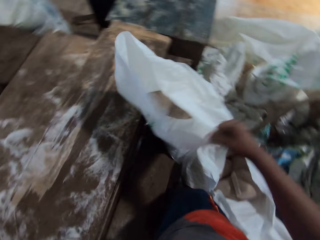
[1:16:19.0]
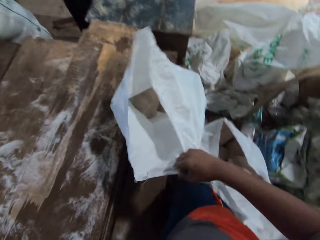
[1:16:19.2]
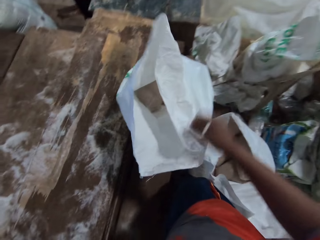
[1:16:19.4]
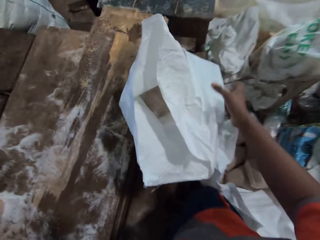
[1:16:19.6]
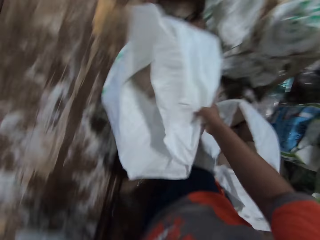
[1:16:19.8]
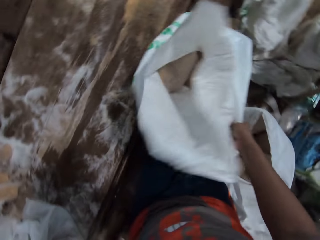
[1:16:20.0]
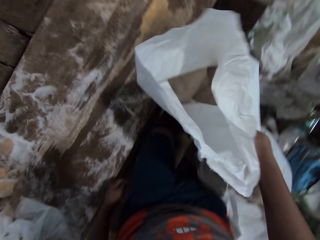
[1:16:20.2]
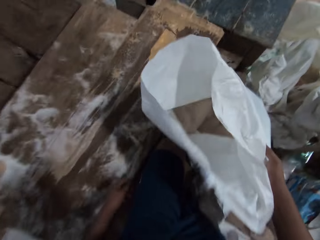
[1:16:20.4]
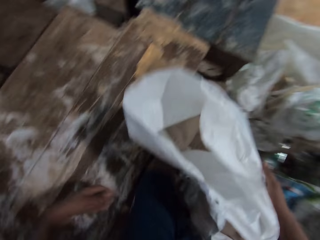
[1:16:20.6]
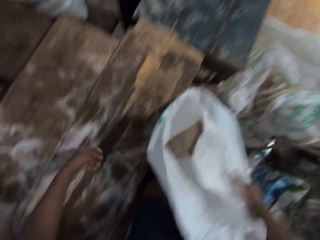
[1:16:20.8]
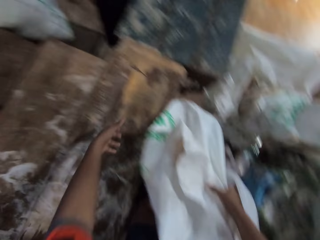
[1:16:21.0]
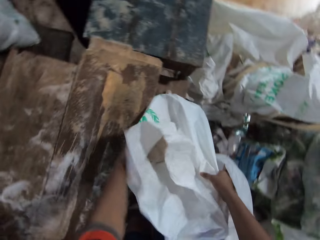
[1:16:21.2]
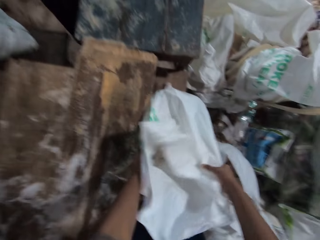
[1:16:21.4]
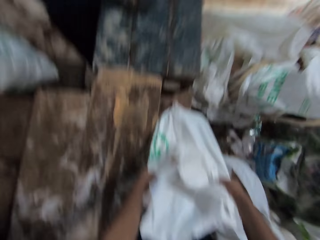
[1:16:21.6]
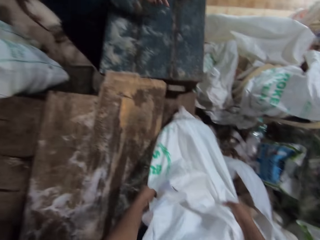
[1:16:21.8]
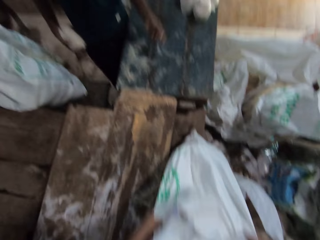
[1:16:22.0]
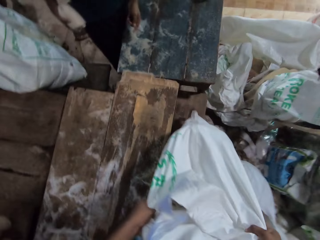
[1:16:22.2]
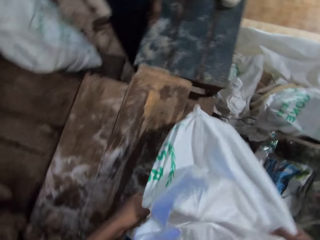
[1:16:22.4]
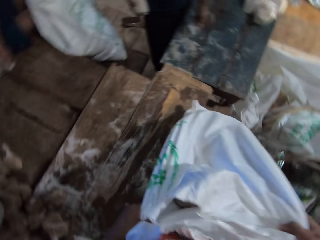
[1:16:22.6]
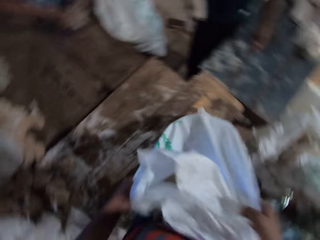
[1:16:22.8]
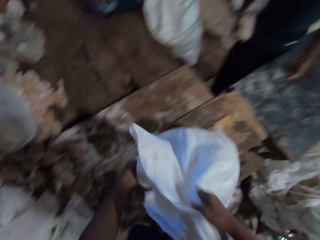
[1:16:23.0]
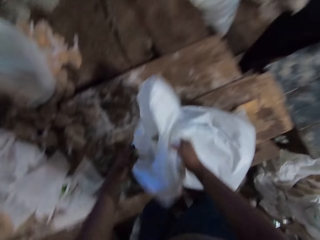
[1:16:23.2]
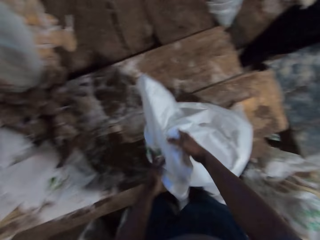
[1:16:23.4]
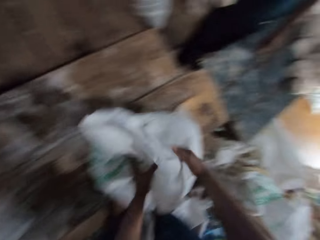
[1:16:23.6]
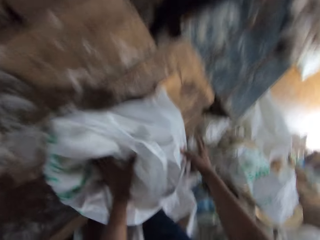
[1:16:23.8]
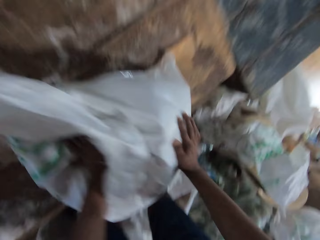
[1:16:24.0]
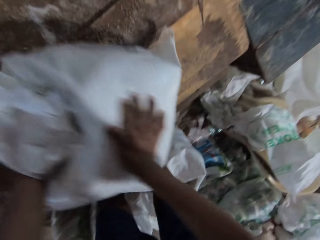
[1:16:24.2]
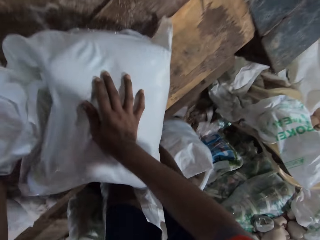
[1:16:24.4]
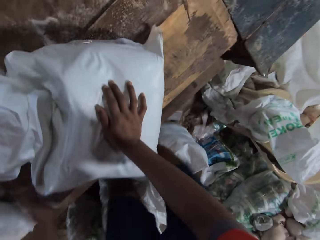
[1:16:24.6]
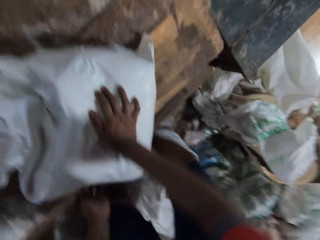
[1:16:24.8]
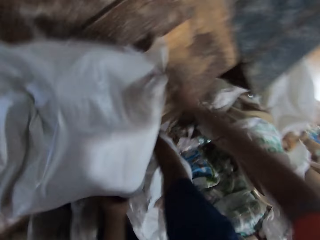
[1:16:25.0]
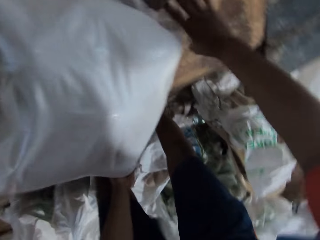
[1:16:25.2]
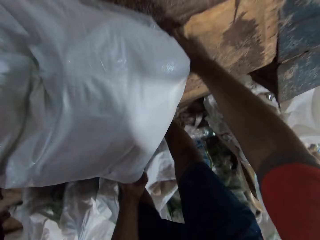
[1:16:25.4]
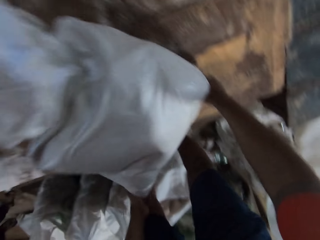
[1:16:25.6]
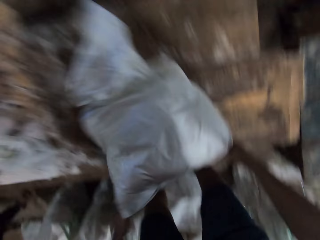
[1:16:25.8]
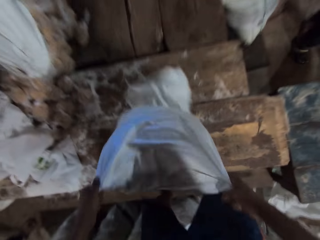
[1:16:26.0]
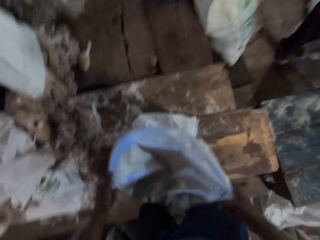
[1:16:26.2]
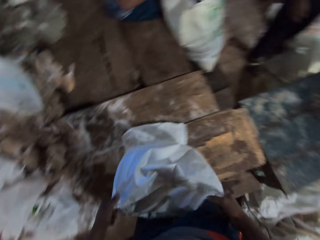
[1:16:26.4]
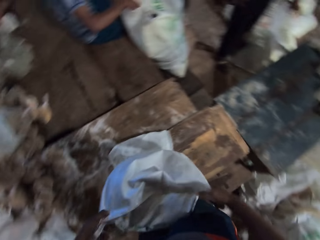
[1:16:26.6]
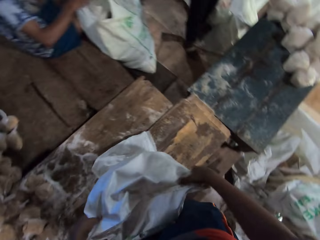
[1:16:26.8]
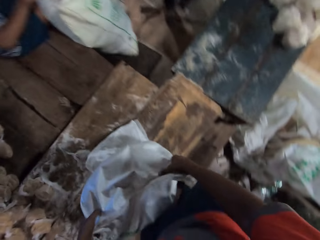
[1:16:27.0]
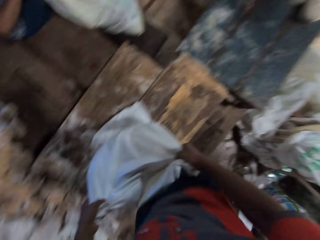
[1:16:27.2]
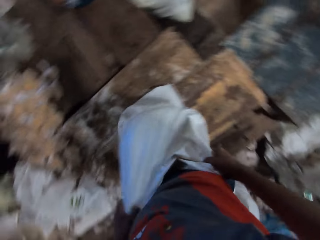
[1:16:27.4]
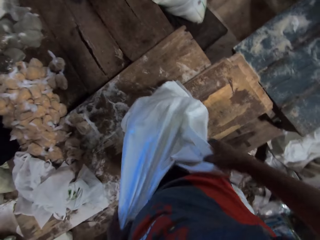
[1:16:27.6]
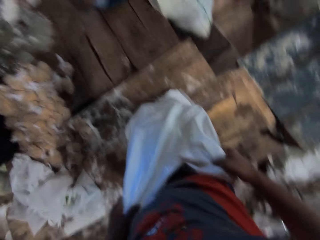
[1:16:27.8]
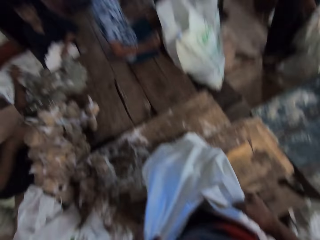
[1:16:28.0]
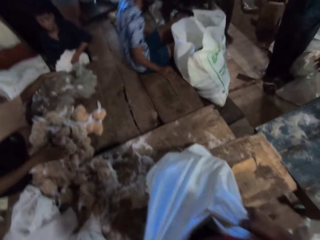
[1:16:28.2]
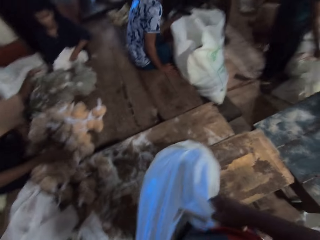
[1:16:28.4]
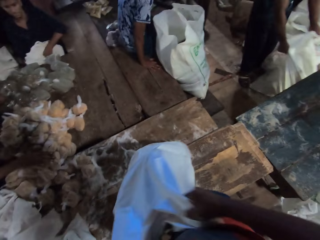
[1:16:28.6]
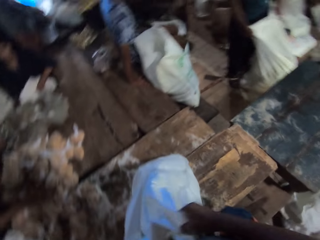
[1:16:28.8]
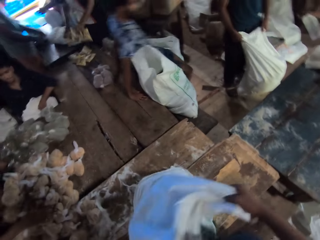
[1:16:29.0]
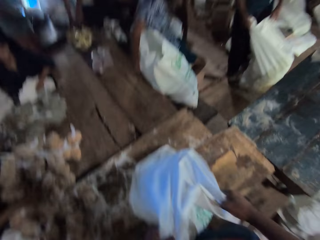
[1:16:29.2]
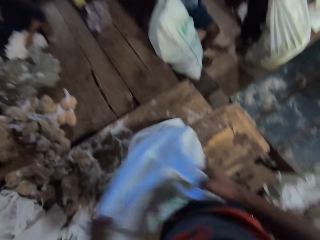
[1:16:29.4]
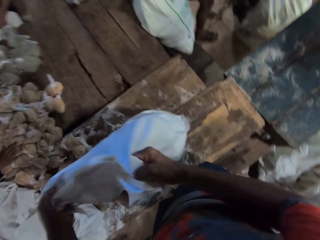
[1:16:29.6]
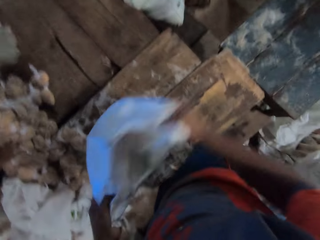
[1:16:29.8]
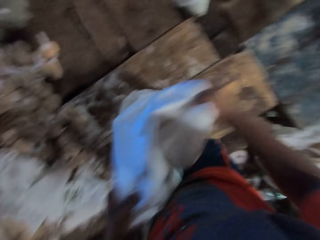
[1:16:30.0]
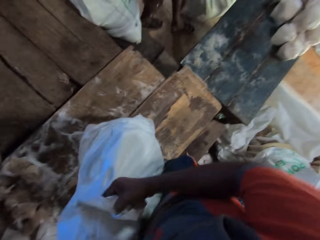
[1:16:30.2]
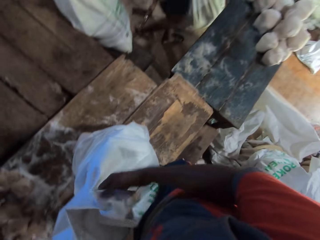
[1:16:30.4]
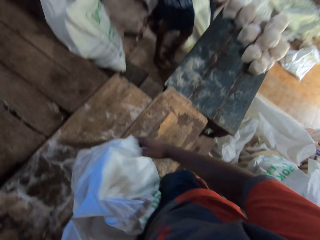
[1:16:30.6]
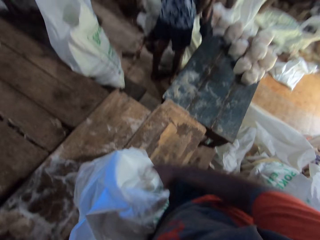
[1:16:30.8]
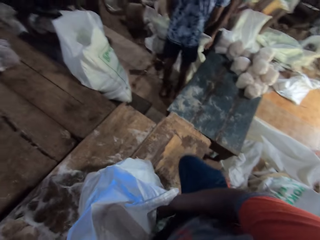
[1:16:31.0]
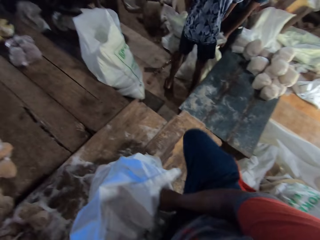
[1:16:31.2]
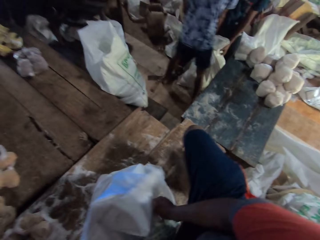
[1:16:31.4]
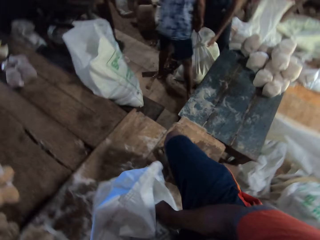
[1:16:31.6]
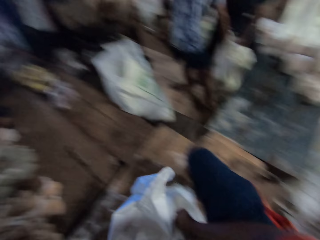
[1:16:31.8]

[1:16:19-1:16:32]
The camera wearer moves the sack. They pick the sack from the table with both hands. They drop the sack on the table with both hands. They turn bags of flour from the sack to the table with both hands. A man holds a sack on the floor with both hands.

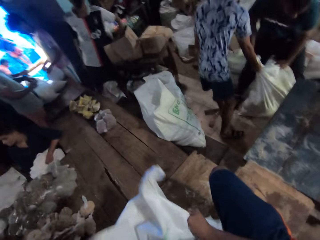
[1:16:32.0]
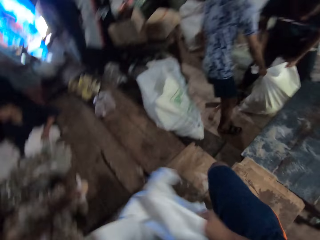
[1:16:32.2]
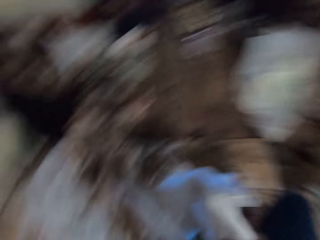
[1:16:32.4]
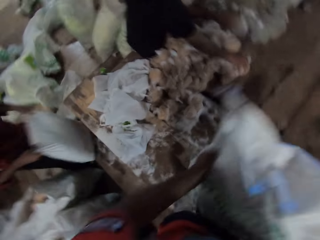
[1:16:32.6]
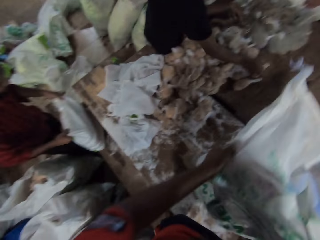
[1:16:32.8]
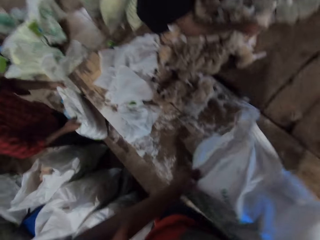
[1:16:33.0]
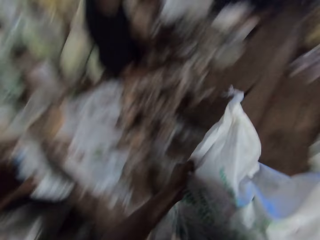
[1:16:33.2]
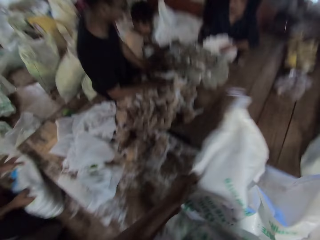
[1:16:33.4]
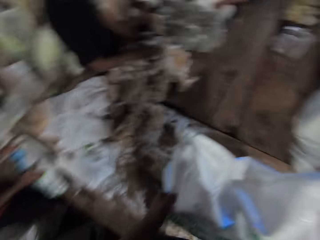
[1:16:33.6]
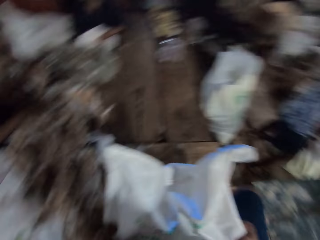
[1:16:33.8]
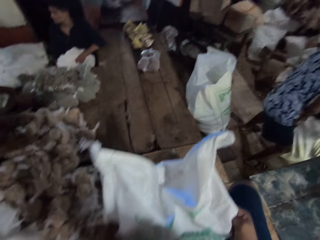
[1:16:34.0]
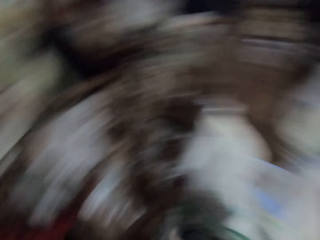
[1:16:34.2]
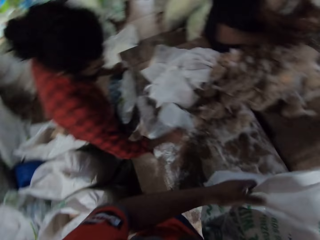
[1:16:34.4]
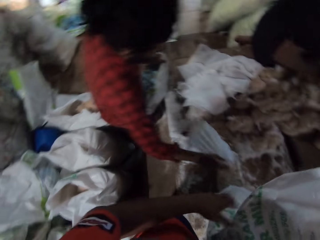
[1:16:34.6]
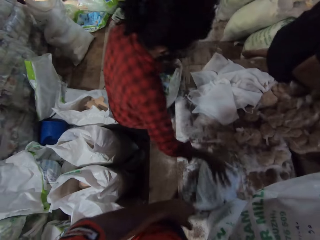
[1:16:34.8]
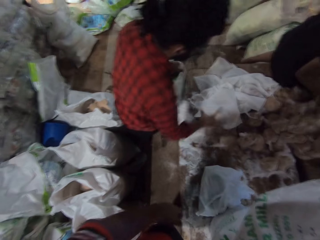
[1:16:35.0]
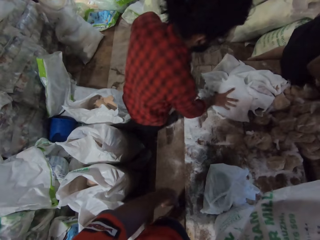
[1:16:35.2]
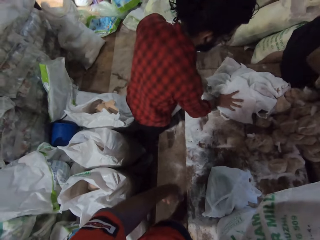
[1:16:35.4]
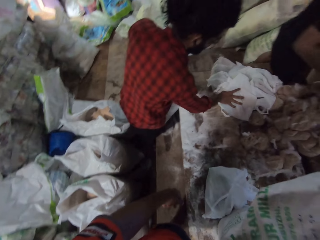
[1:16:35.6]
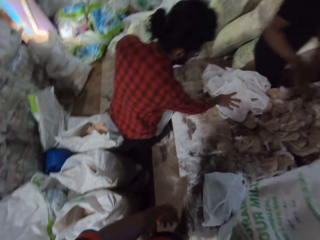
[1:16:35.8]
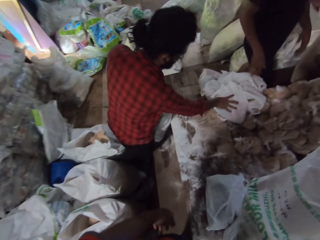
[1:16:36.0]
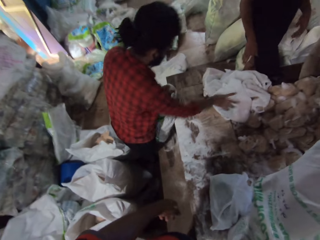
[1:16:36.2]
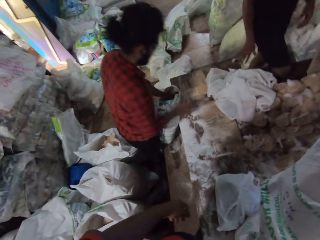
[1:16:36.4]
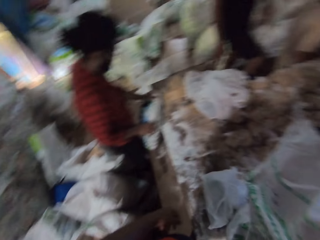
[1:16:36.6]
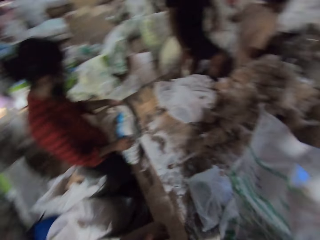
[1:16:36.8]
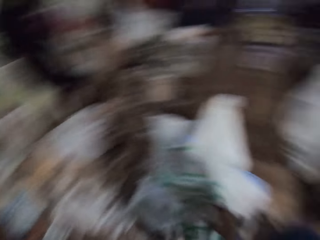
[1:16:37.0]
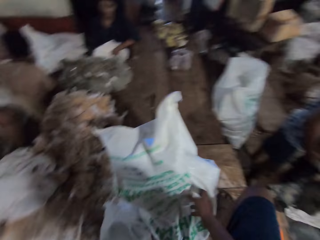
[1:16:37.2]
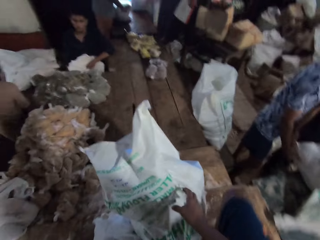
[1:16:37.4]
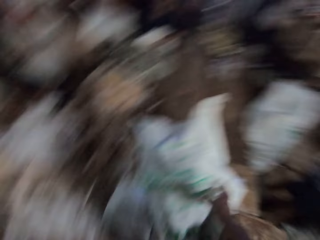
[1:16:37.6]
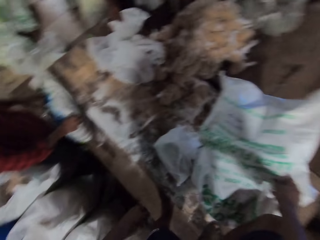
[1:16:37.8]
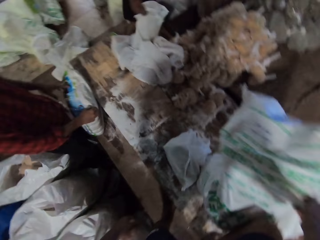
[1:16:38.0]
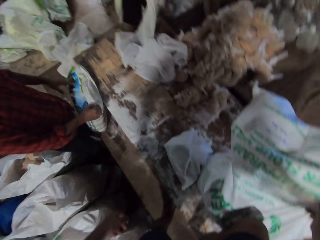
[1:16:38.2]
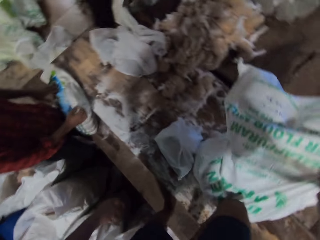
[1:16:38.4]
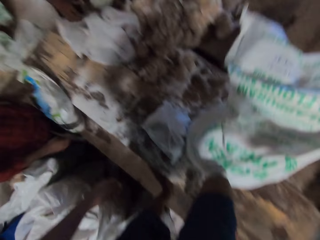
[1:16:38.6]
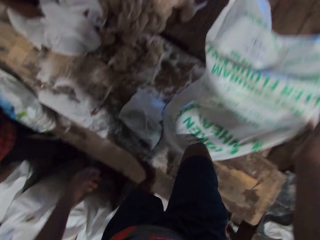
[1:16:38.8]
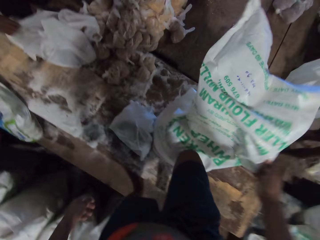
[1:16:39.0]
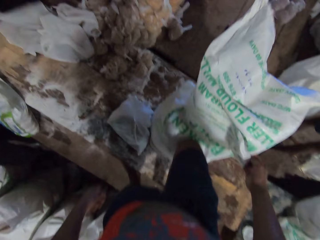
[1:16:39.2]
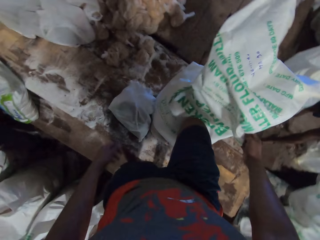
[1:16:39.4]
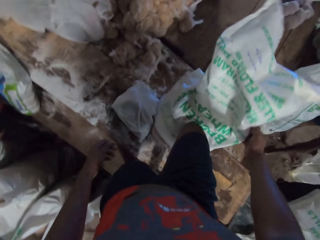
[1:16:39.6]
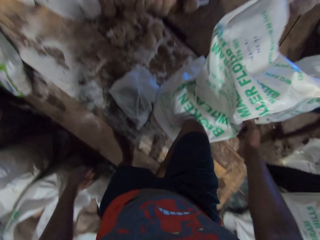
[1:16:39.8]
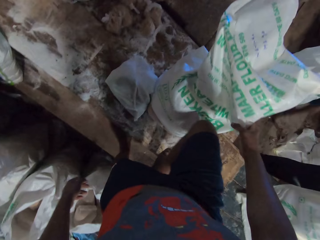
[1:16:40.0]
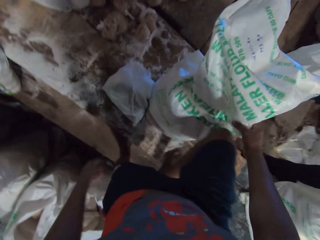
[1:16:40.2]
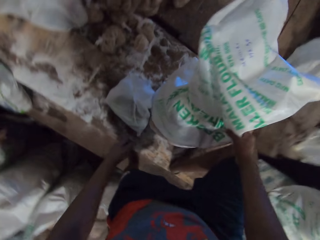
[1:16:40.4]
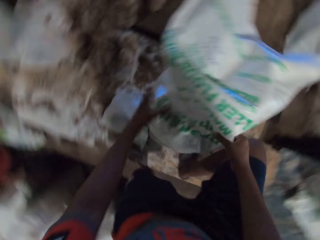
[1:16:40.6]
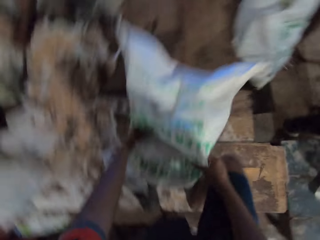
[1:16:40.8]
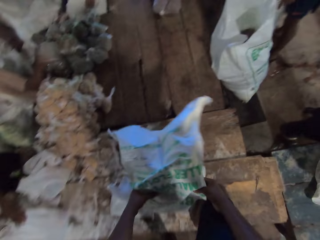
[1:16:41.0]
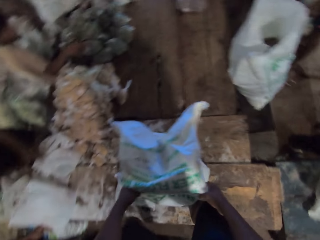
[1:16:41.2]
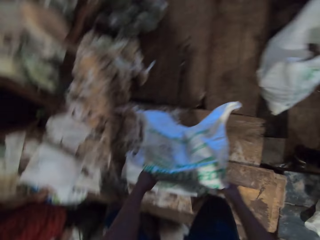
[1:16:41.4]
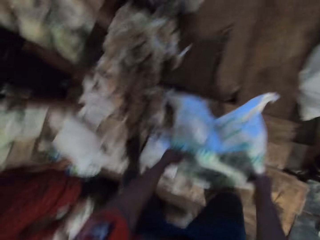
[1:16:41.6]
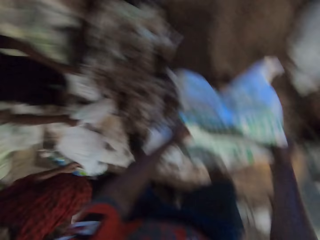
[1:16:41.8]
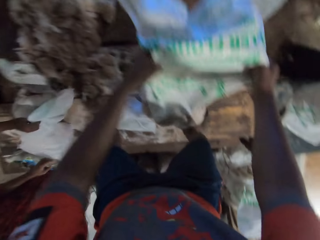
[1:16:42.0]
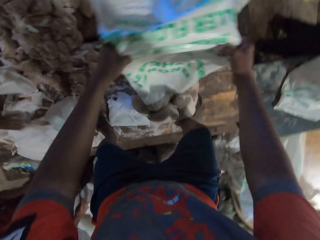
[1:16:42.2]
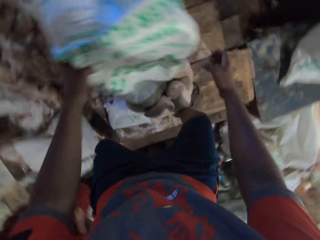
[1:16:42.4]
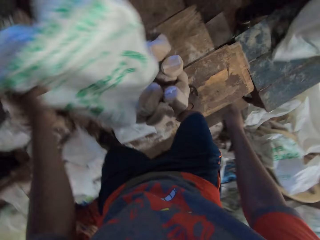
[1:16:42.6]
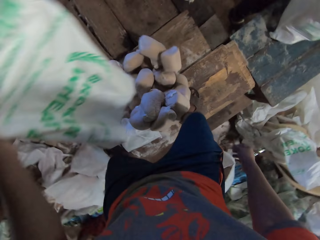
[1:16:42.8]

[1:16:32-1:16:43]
The man drops a sack on the table with both hands. Another man picks a bag of flour from the table with his right hand. The first man moves a plastic bag on the table with his right hand. The camera wearer looks around. The first man moves the plastic bag on the table with his right hand. The other man picks a sack from the floor with both hands. The camera wearer pulls the sack. The other man picks a sack from the floor with his right hand.
